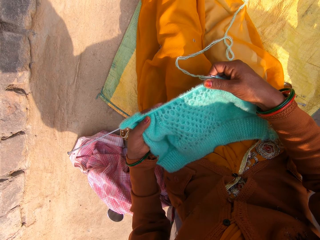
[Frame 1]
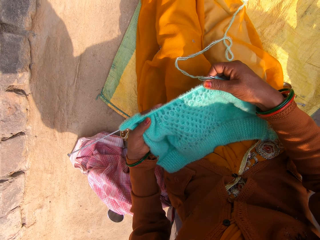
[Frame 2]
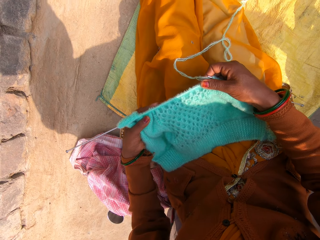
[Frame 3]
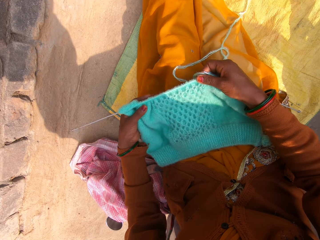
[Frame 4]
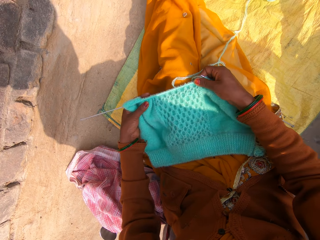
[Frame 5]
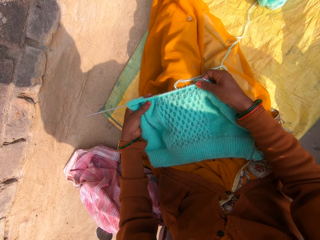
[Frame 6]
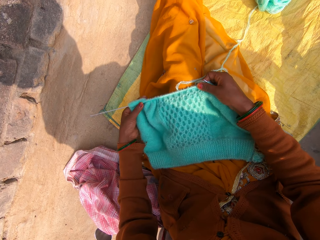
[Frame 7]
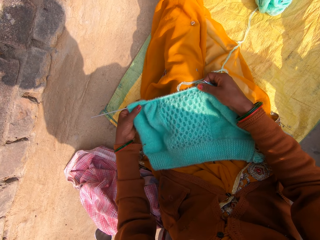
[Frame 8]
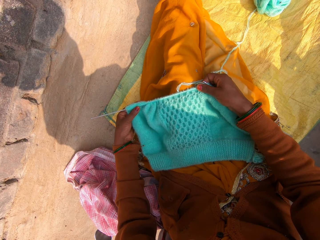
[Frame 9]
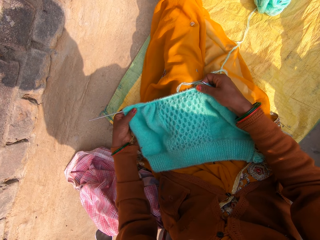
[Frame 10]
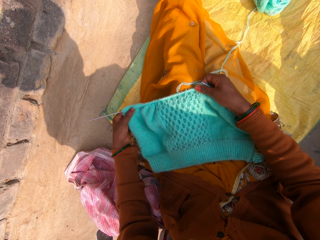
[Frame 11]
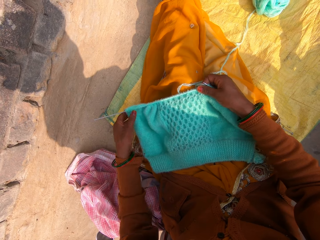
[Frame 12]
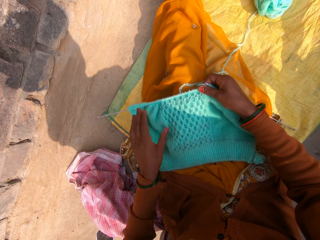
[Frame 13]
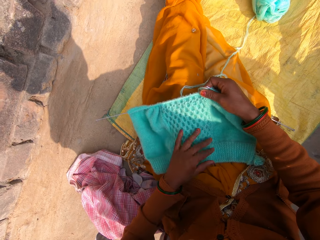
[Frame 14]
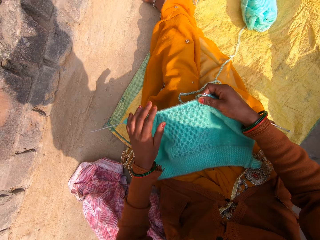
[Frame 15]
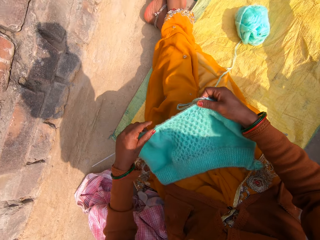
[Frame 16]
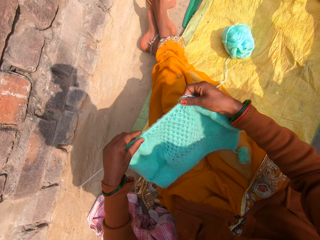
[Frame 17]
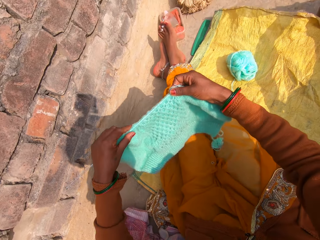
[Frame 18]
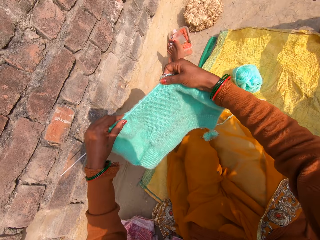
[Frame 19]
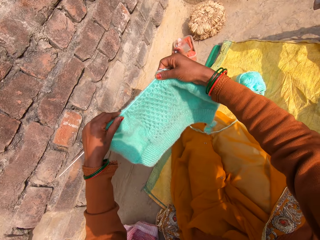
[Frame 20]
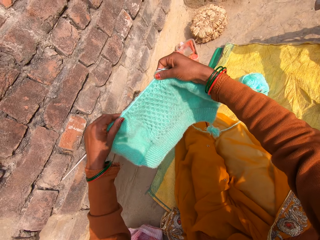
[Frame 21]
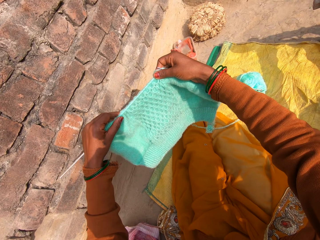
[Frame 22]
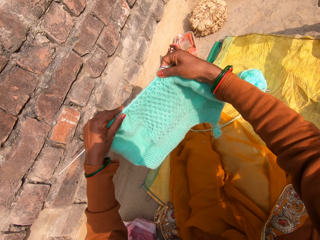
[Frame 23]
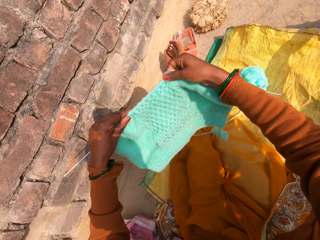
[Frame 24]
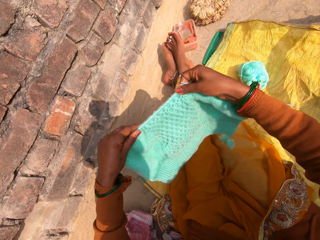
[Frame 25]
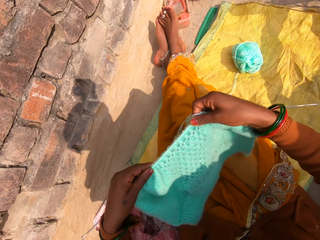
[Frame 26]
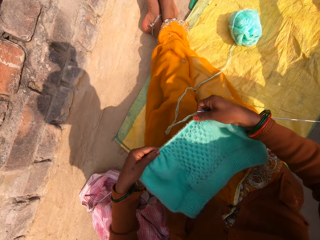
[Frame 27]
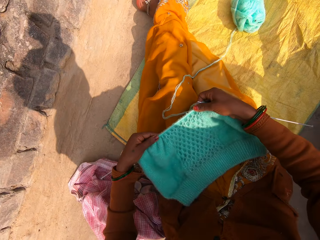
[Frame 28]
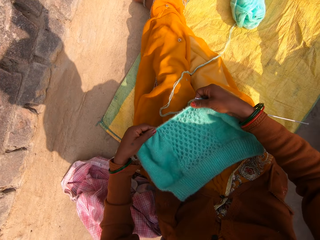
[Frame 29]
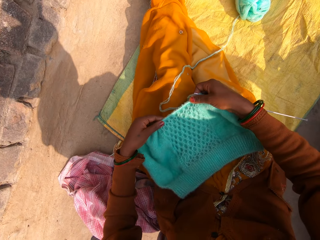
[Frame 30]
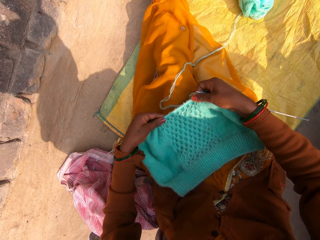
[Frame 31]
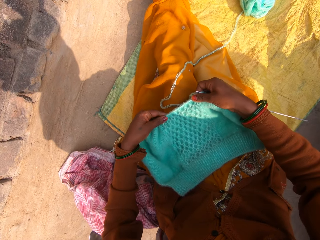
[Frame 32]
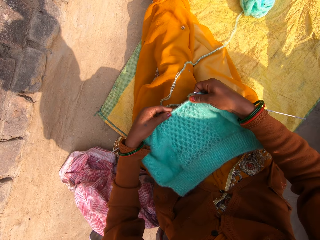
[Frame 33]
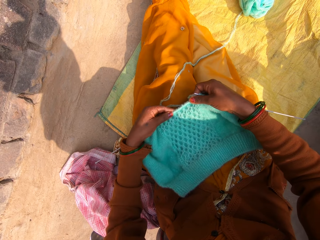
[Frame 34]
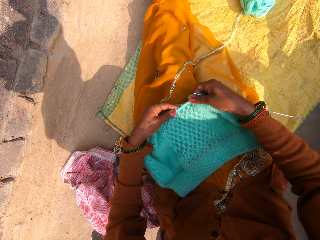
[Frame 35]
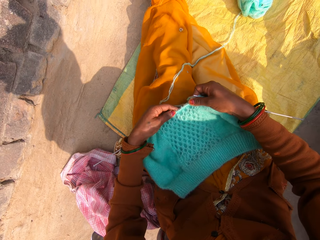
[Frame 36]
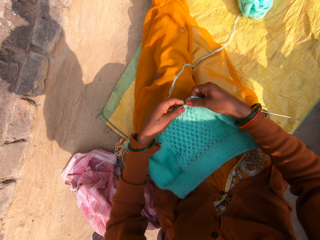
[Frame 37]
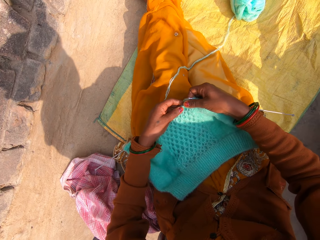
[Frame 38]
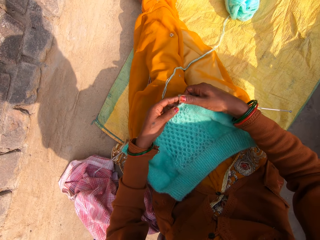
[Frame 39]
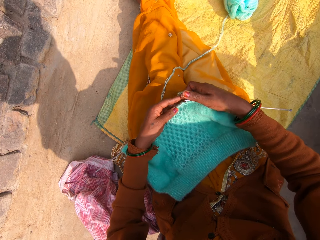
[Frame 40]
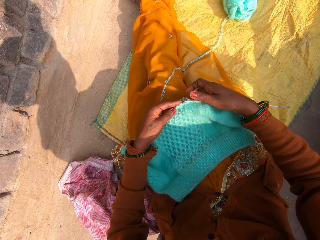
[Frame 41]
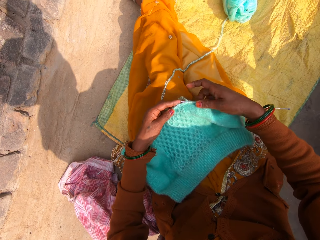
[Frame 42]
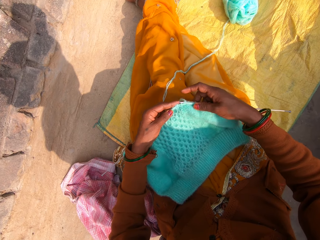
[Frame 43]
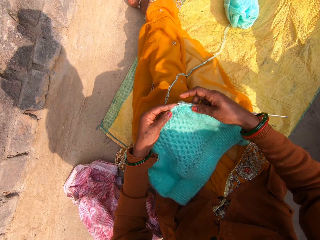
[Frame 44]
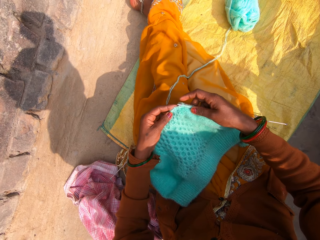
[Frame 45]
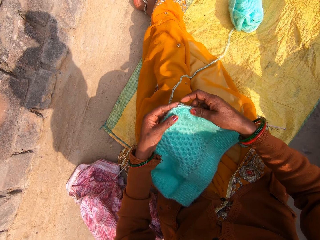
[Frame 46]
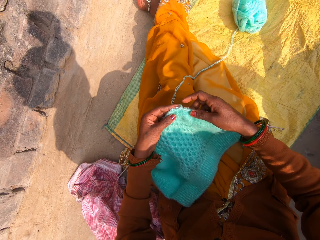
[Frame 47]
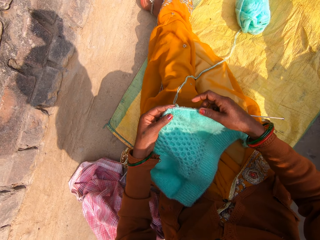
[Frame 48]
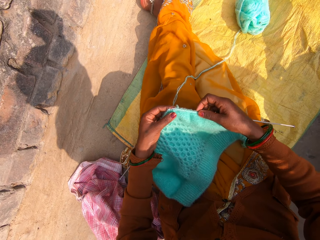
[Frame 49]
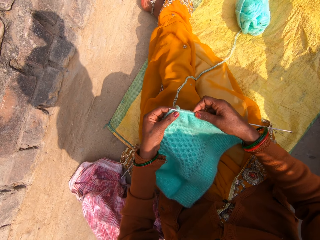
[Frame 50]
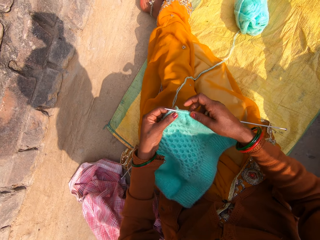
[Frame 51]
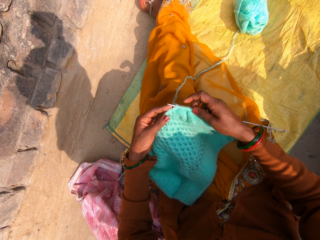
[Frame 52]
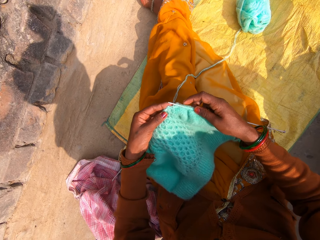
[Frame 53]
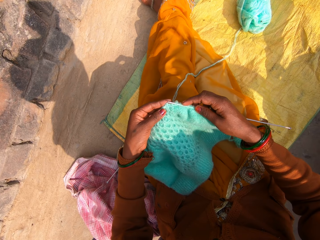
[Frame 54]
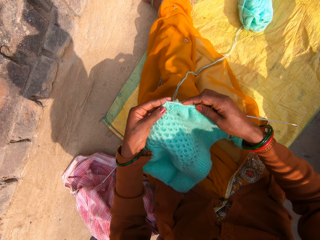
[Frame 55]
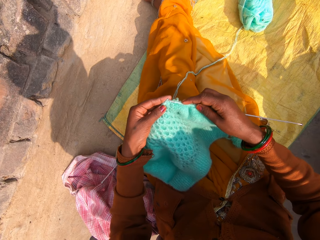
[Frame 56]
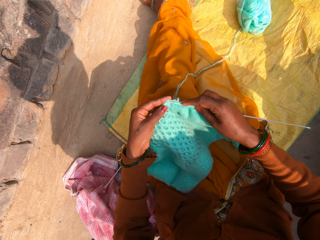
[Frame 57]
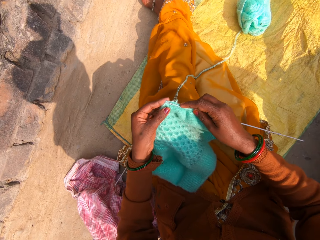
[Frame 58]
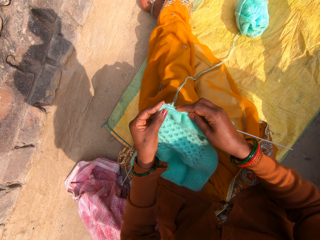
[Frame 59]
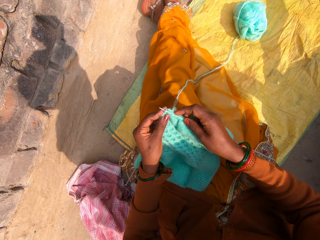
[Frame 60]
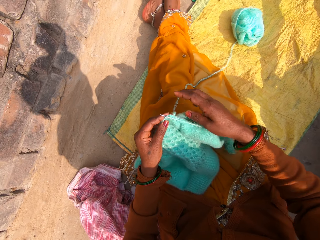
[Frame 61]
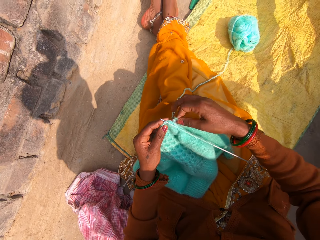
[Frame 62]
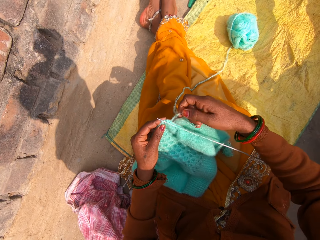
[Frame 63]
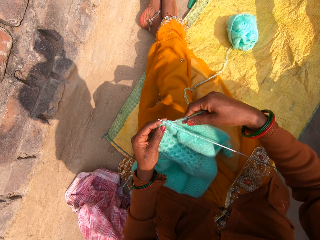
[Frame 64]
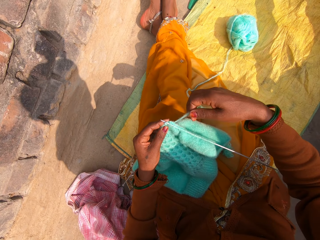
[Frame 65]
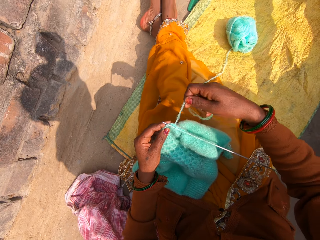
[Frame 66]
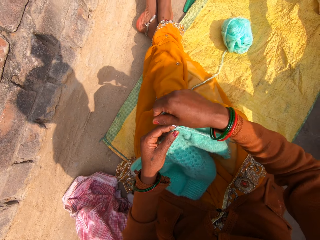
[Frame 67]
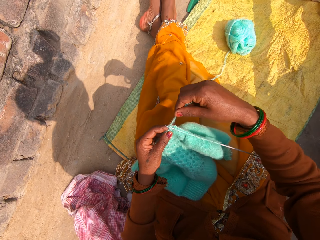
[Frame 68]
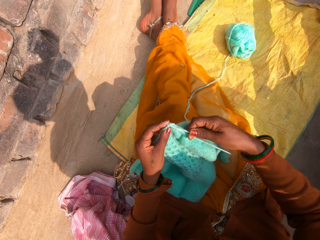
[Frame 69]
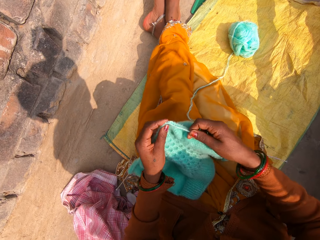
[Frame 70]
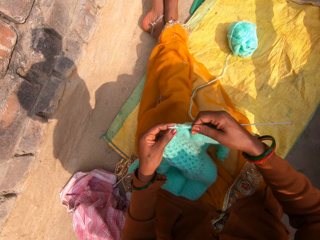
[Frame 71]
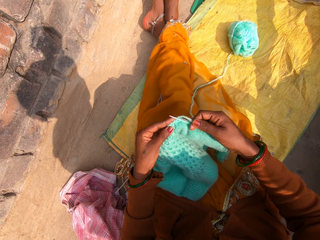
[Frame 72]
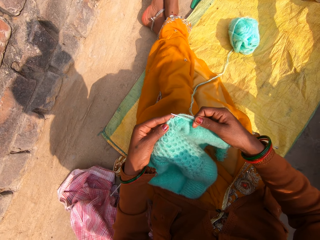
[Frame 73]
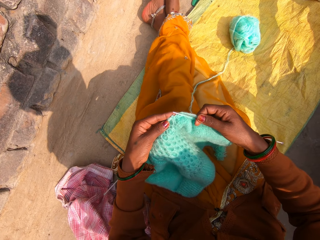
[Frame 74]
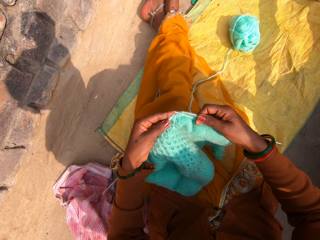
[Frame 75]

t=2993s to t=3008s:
The camera wearer places the yarn fabric on her laps. She pulls the yarn fabric with her left hand by the knitting needle. She touches the yarn fabric with her left hand. She raises the yarn fabric from her laps with both hands. She examines the yarn fabric in her hands. She places the yarn fabric on her laps. She works her left hand through the yarn fabric on the knitting needle. A man talks to another man over the phone. The camera wearer knits the yarn in her hand with the knitting needles. The other man talks back to the camera wearer over the phone. The first man talks to the other man over the phone.

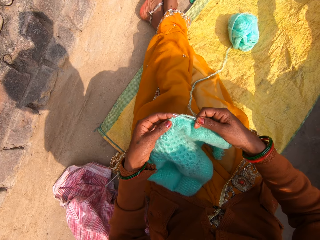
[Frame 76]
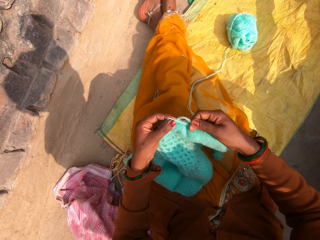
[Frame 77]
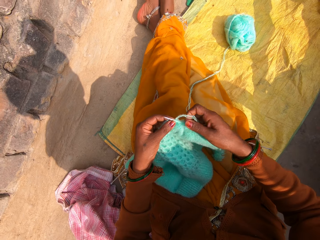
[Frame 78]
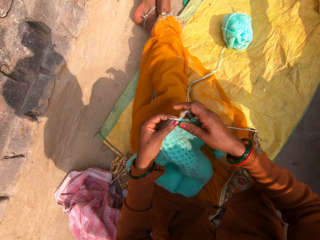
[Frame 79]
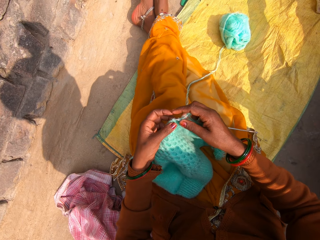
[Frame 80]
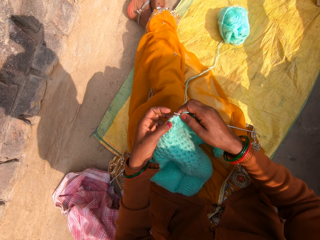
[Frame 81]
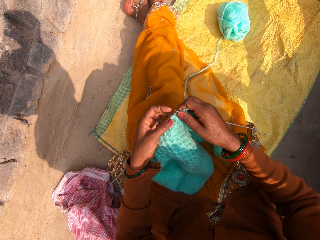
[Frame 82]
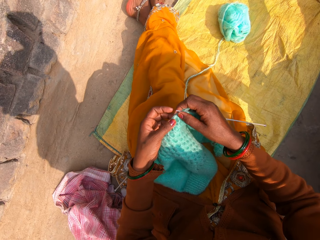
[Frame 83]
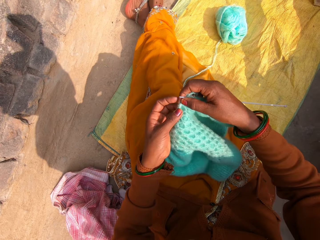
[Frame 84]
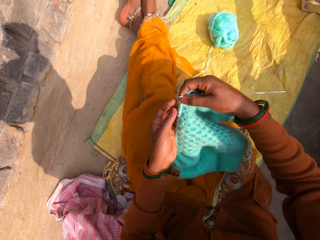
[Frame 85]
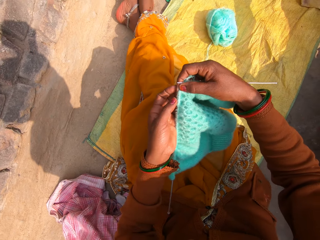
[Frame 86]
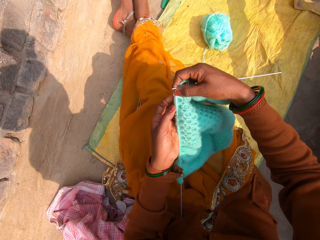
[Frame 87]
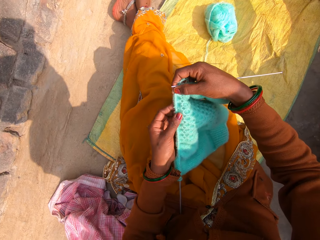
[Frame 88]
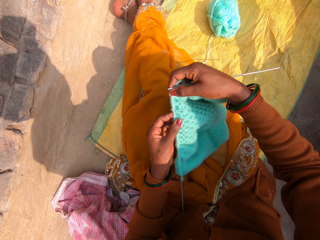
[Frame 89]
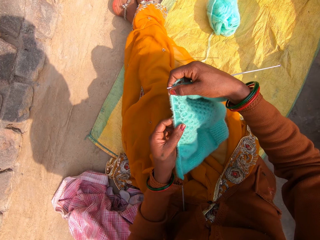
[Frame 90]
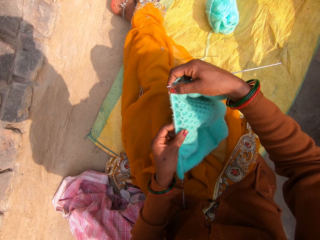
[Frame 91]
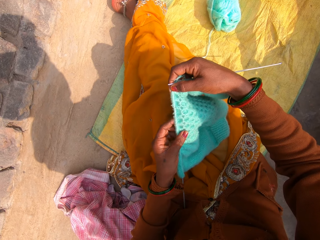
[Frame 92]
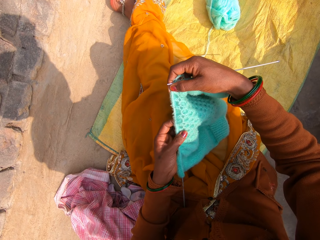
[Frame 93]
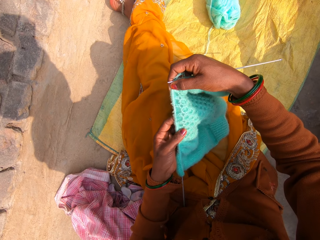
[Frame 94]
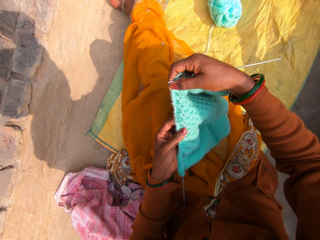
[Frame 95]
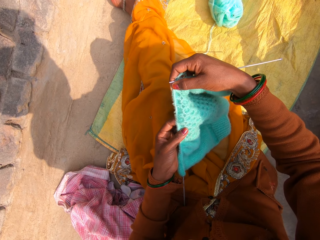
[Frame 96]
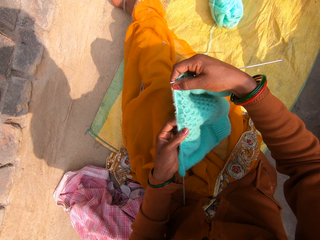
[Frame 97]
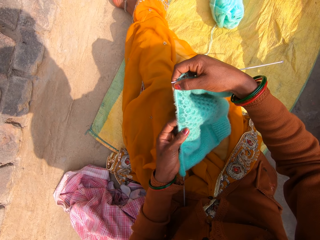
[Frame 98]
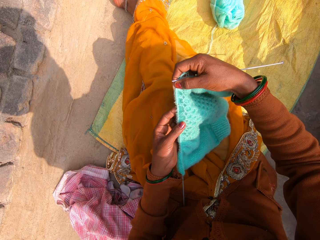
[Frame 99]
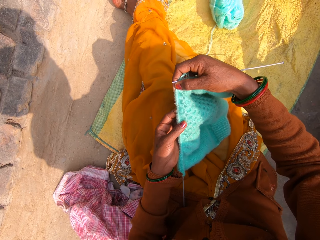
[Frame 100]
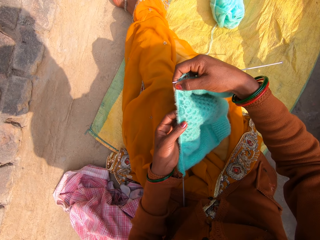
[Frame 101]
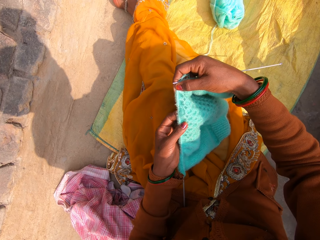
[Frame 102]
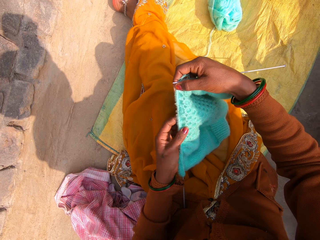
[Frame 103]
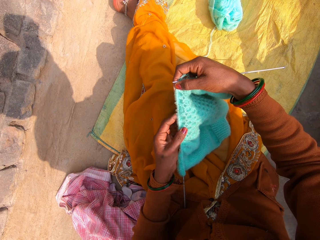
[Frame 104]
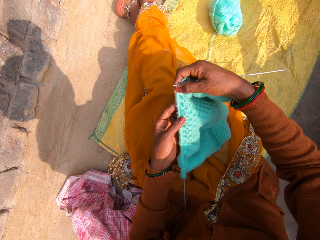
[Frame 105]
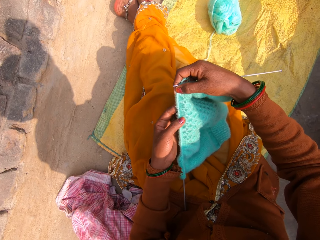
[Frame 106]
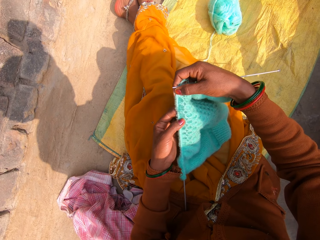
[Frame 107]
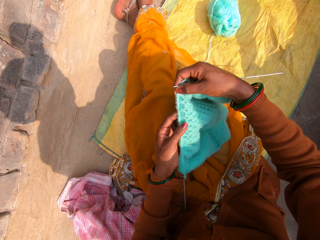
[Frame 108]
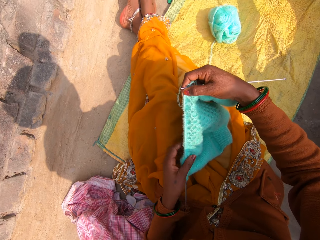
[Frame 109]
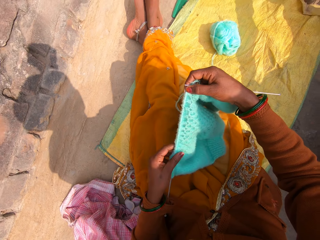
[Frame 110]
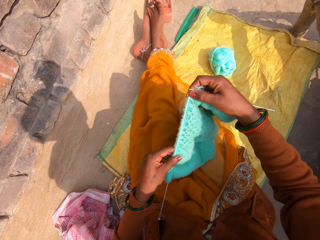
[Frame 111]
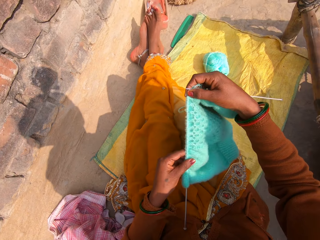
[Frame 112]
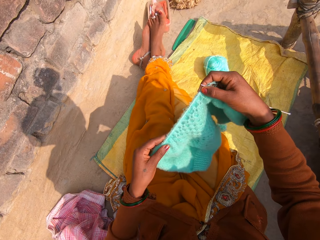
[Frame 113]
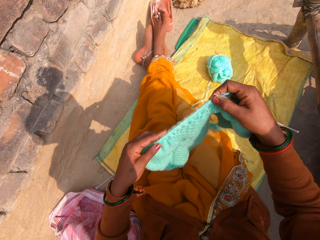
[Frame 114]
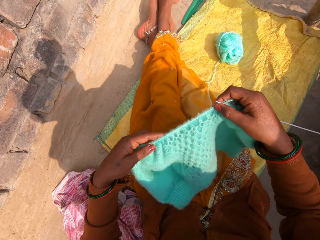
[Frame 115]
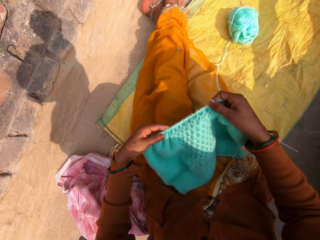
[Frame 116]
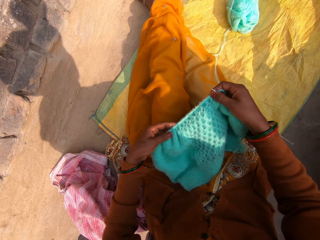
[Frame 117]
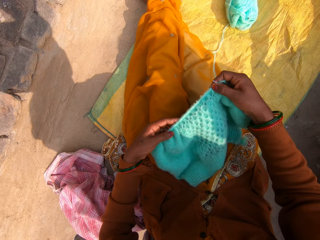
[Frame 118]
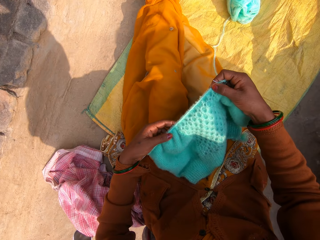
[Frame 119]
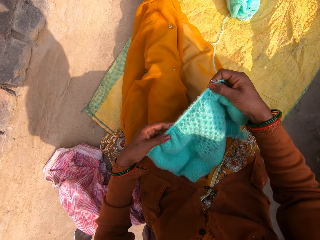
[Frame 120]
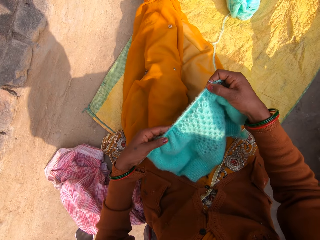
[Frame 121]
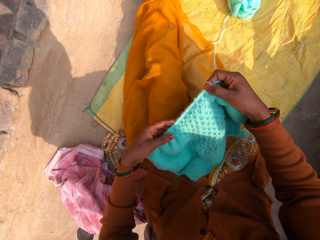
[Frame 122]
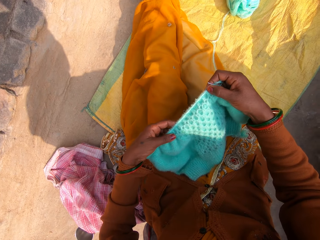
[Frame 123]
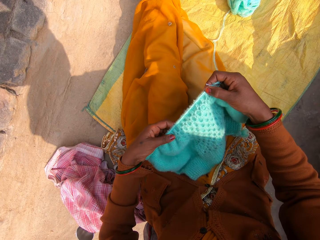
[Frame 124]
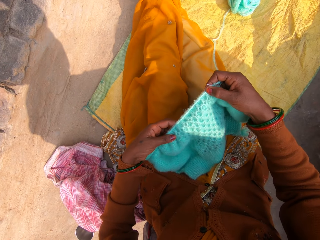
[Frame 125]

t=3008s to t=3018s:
The camera wearer fixes one of the knitting needles on her lap. She looks at the knitted garment. She works her left hand through the yarn fabric on the knitting needle. She raises the knitting needle from her lap. She places the yarn fabric on her laps.
